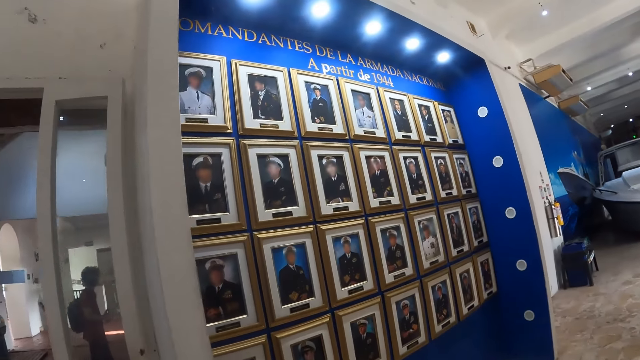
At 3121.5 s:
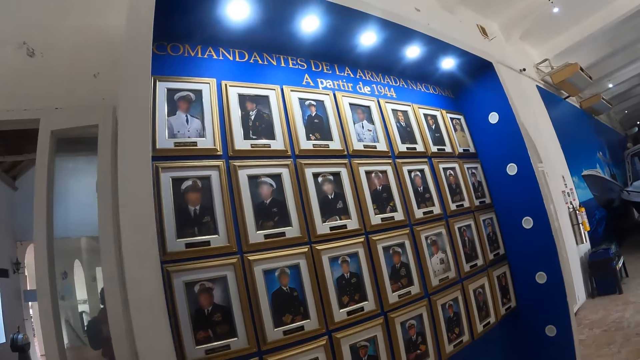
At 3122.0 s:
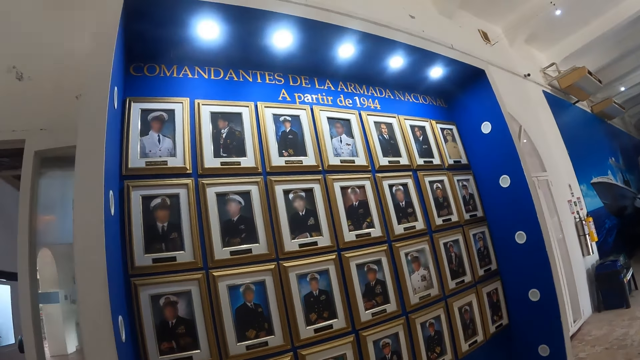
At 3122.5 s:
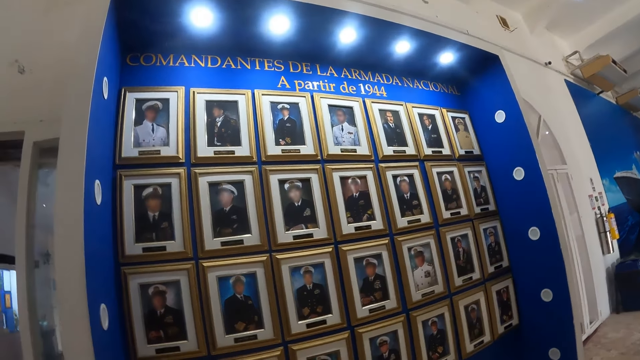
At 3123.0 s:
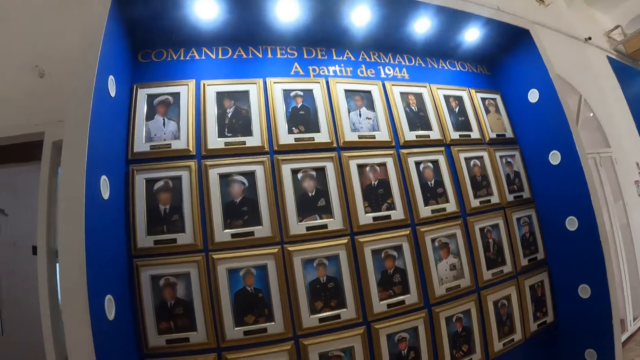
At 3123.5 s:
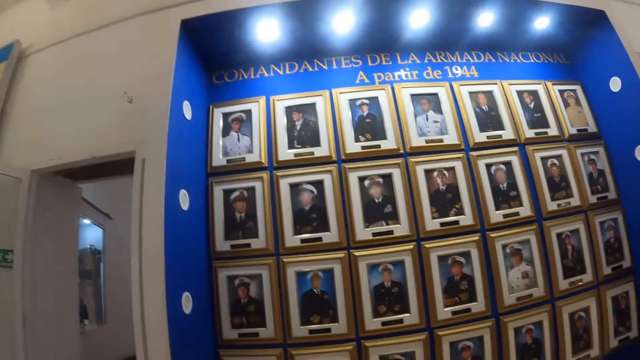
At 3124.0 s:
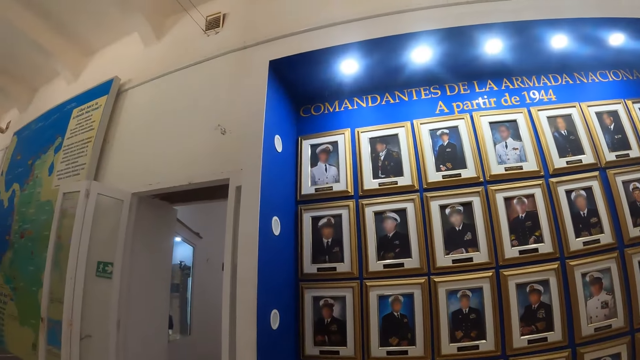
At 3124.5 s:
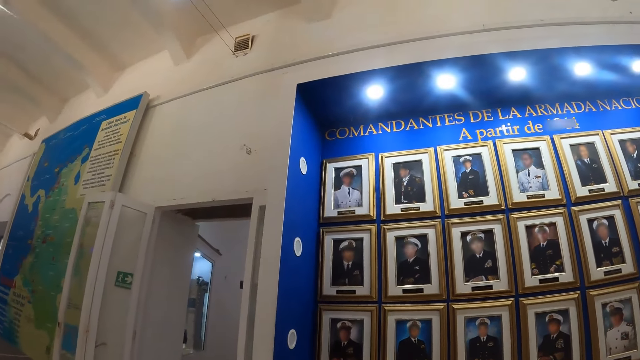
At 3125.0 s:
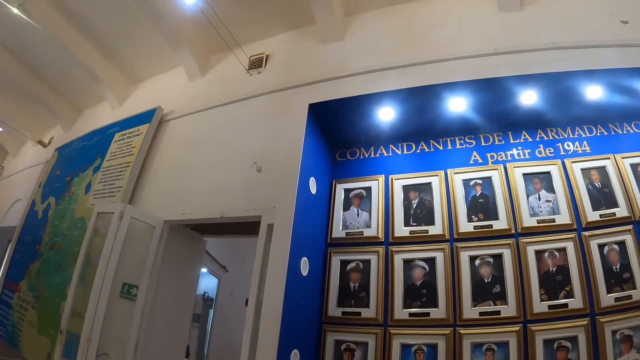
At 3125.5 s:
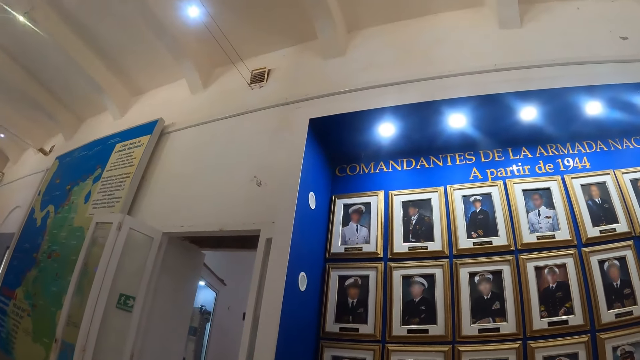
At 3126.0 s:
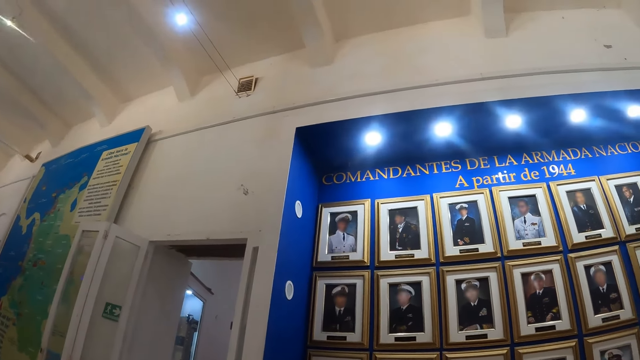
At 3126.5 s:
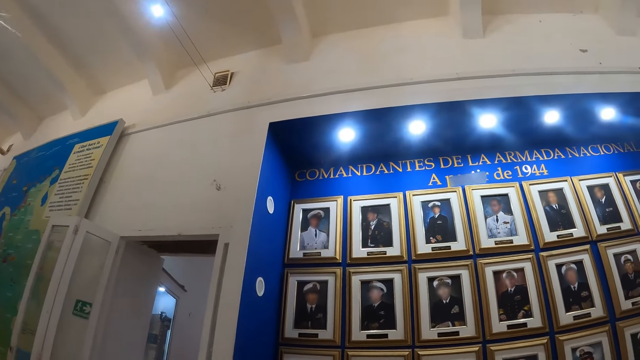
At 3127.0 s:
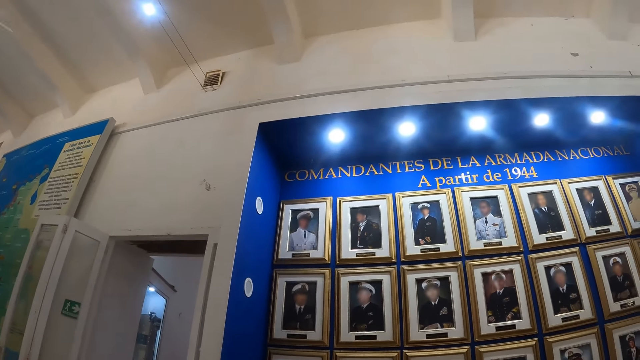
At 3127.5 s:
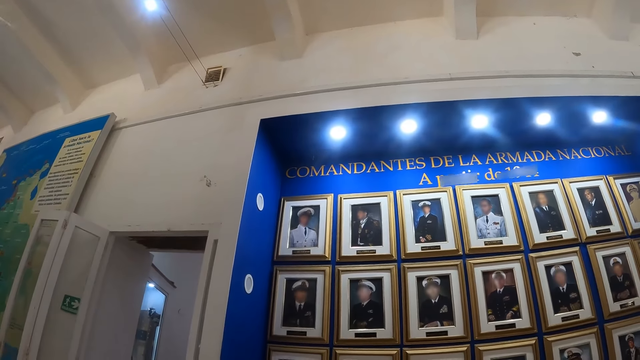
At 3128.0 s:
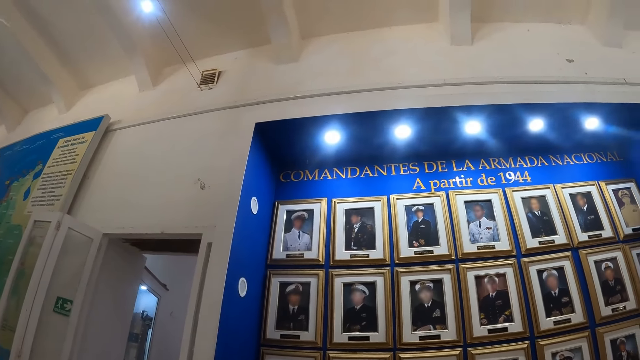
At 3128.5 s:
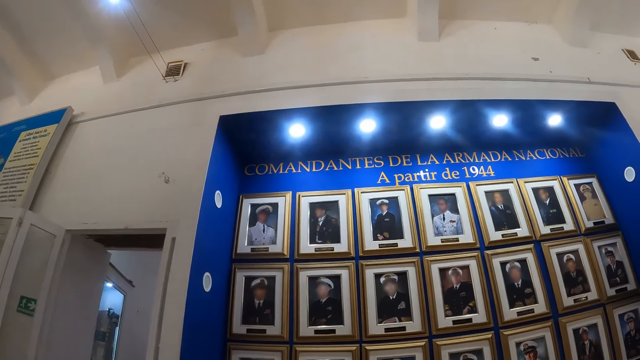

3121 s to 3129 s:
The camera wearer looks at the pictures on the wall.

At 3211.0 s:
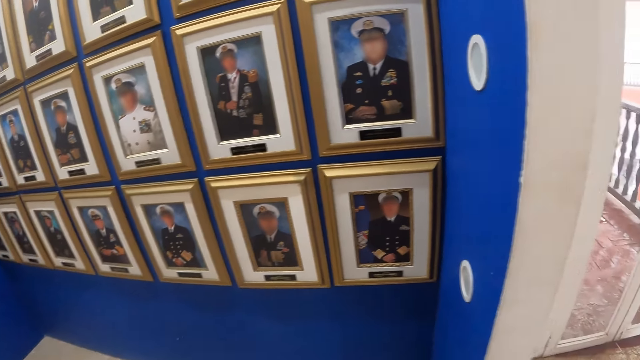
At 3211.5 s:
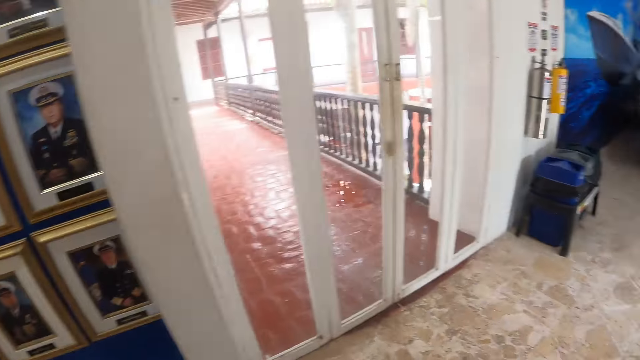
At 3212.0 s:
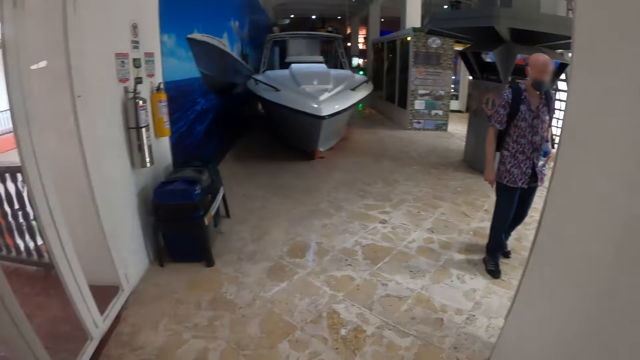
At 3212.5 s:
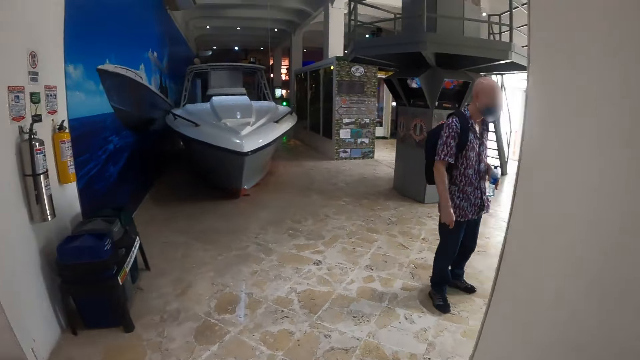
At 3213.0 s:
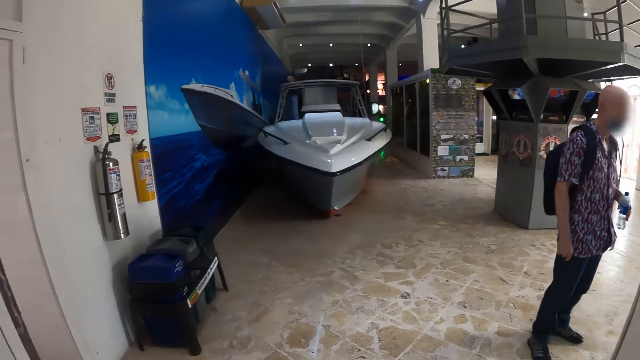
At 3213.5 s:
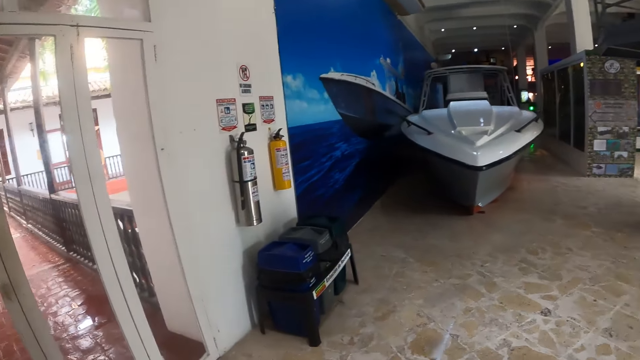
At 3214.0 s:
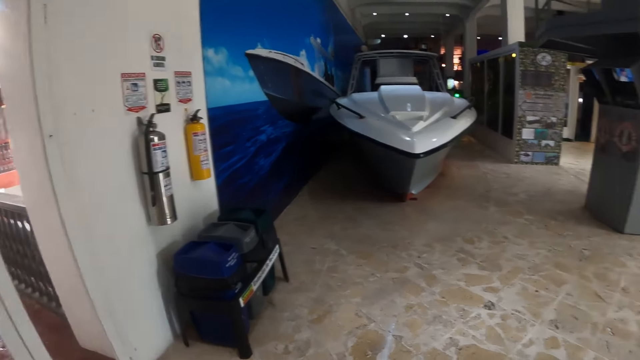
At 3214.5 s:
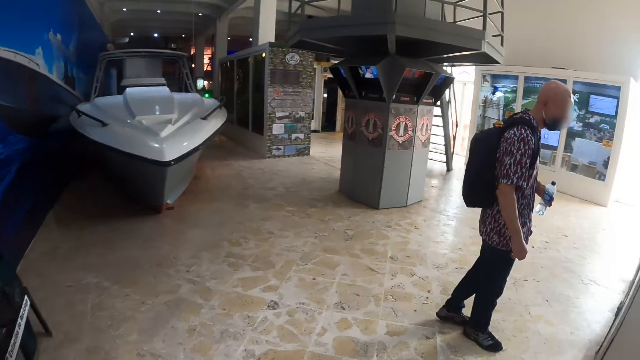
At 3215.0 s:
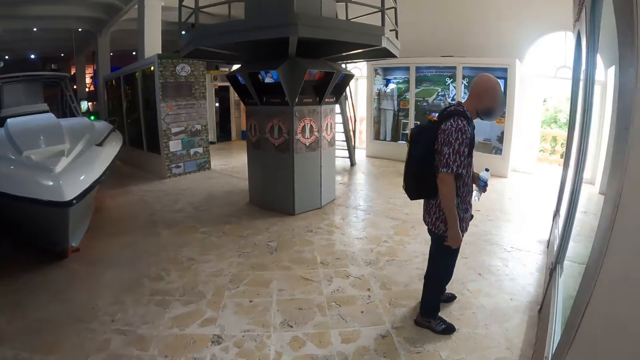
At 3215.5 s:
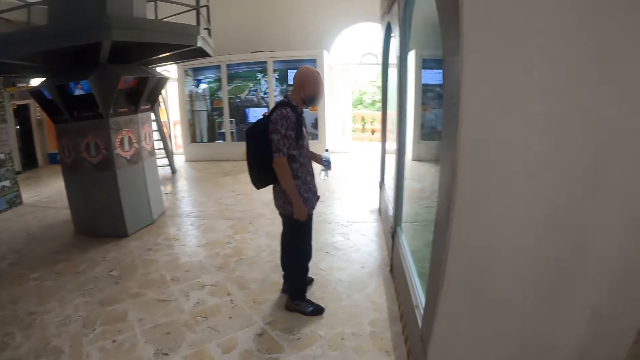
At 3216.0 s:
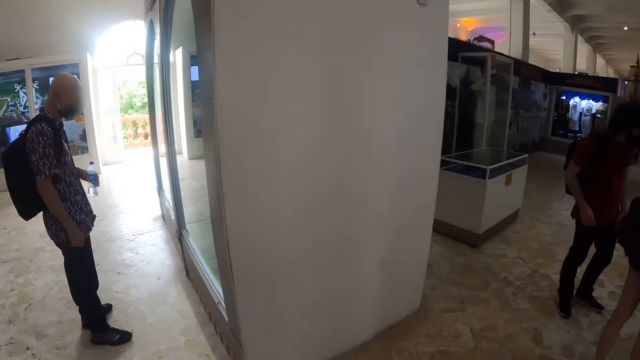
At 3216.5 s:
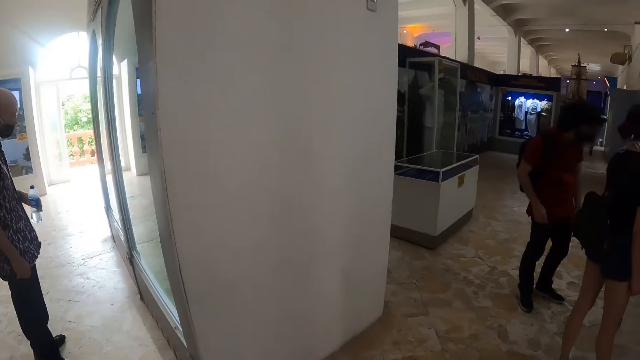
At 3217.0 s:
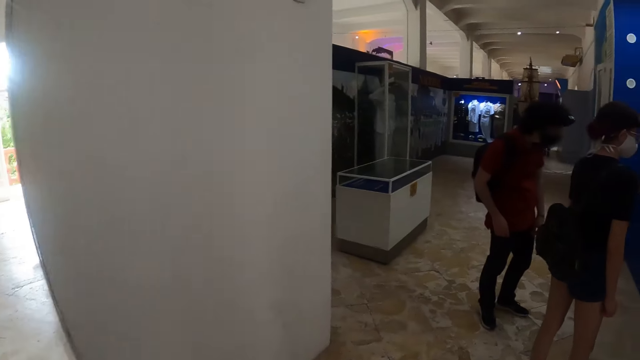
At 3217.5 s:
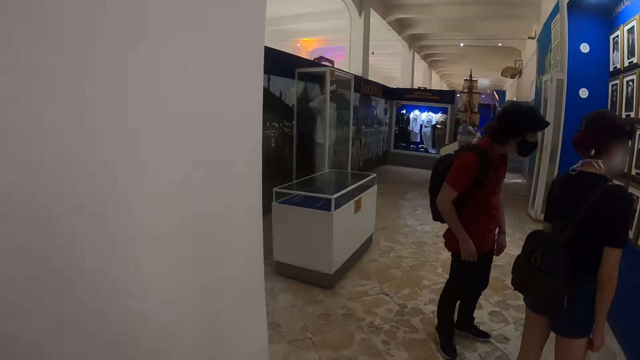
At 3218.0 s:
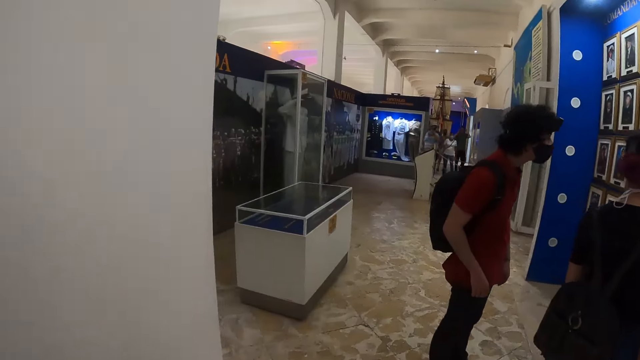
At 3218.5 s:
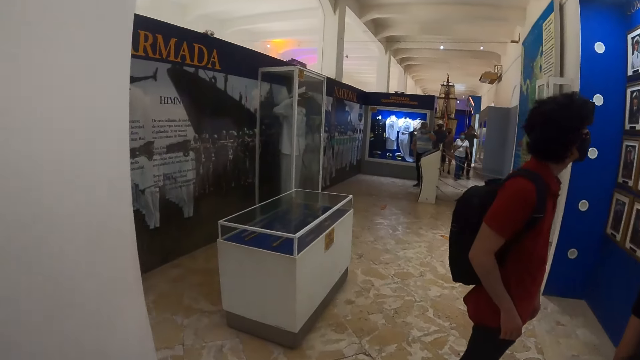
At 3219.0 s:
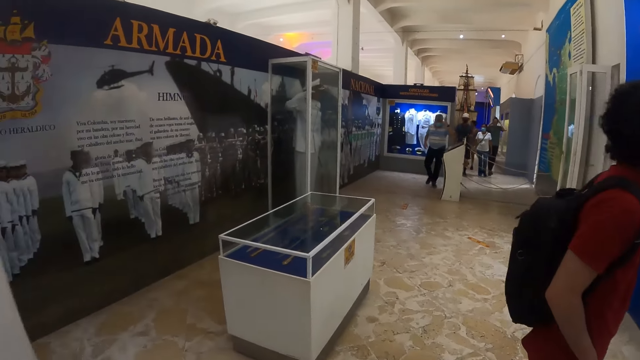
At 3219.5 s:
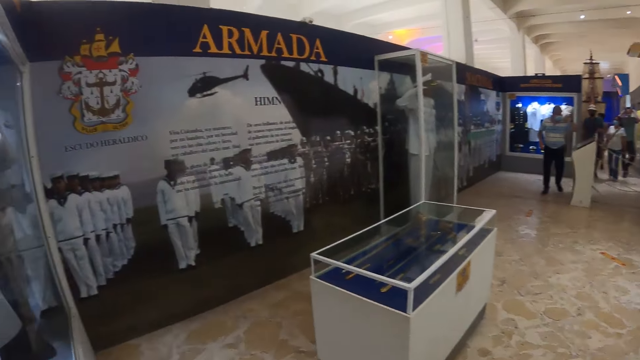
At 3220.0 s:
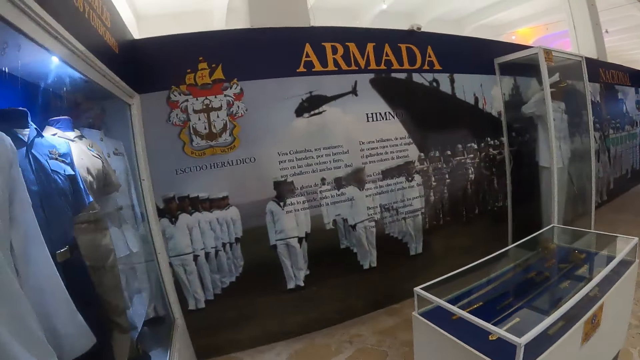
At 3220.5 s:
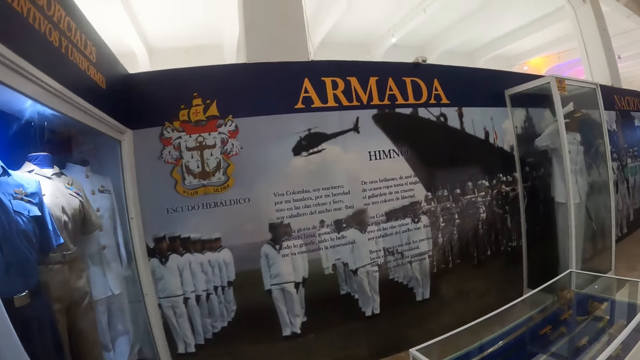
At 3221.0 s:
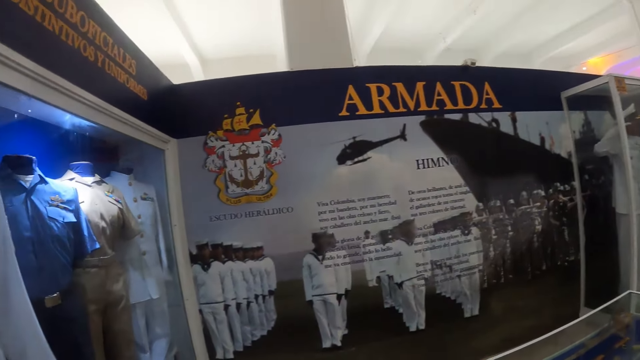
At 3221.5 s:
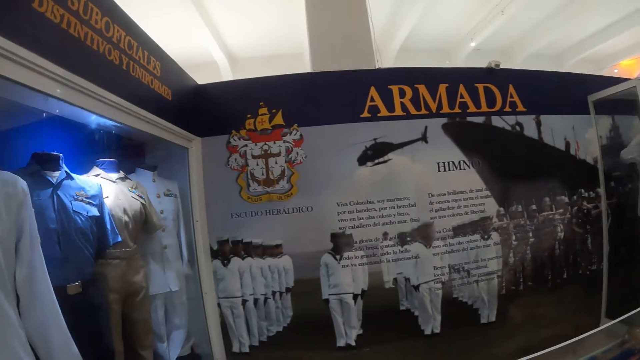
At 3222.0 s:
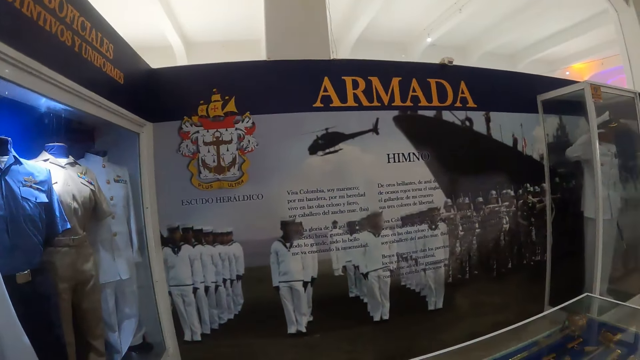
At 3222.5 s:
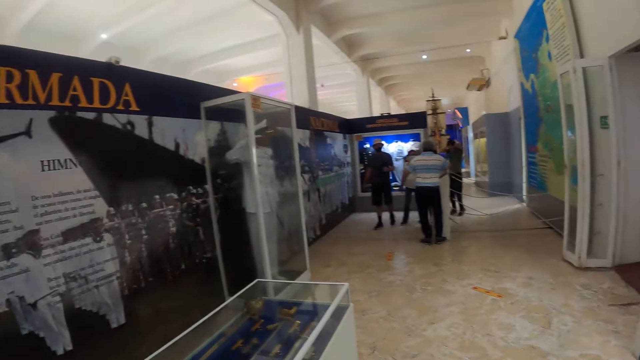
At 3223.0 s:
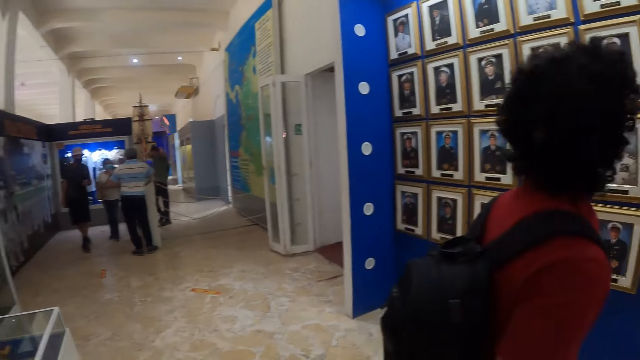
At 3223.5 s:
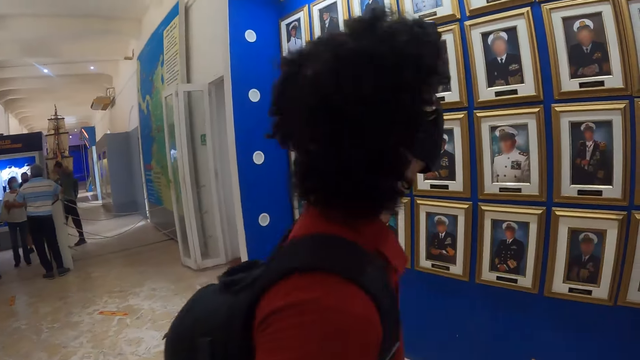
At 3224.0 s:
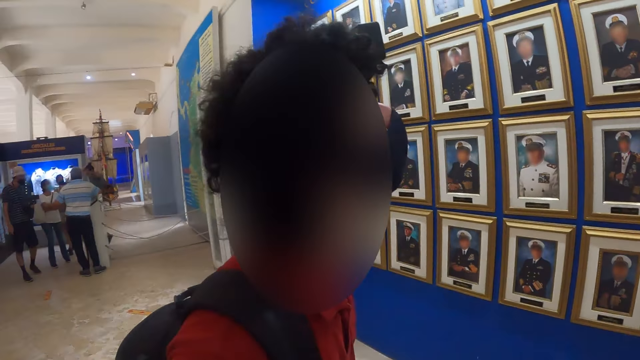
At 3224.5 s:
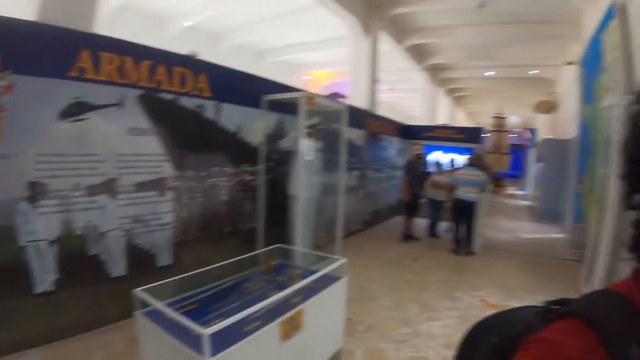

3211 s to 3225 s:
The camera wearer walks around. They look around. They walk around. They look around.
